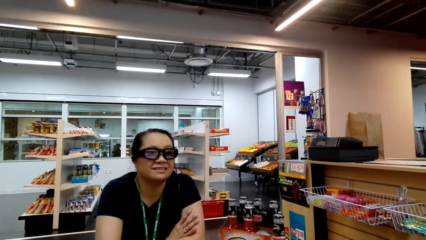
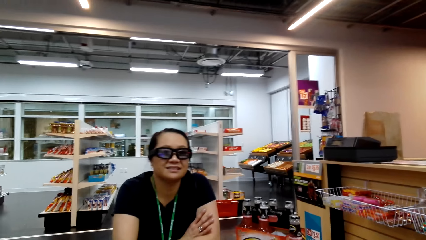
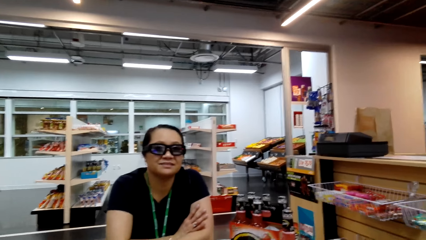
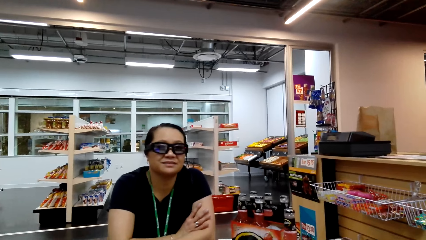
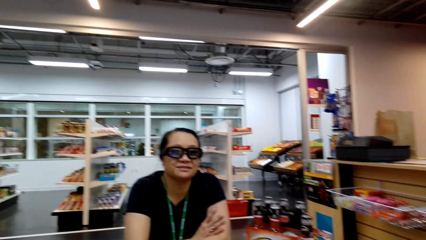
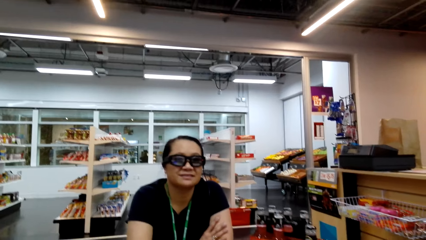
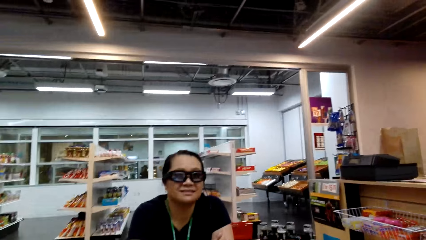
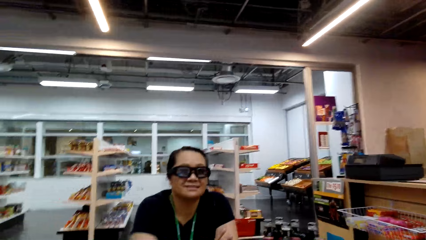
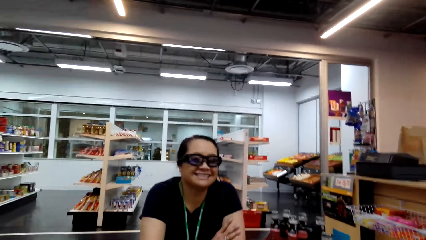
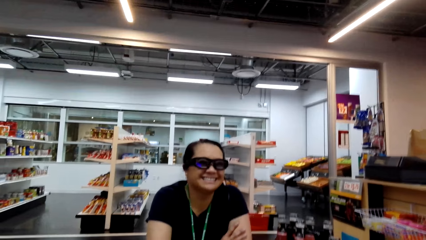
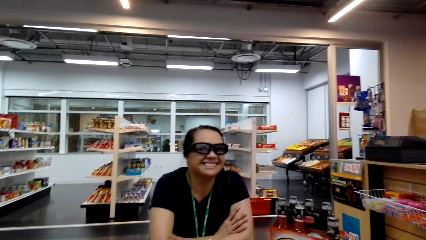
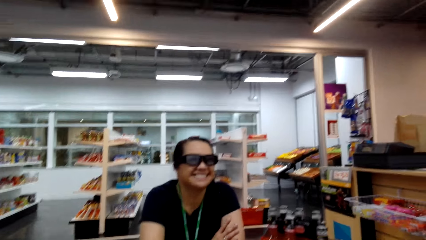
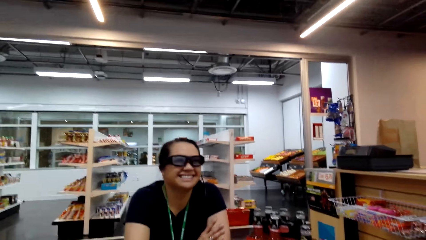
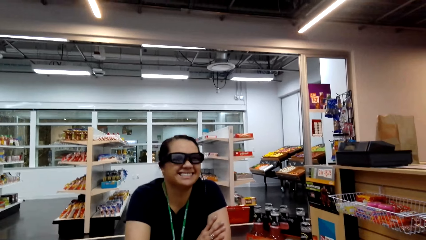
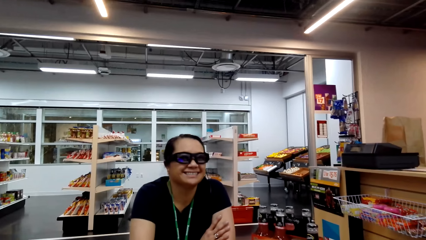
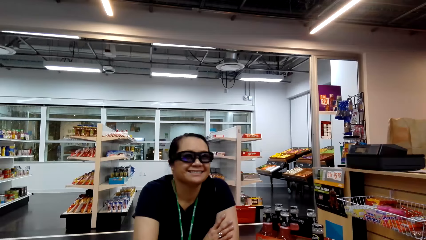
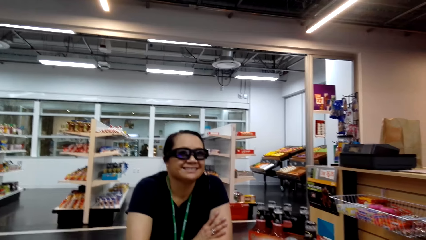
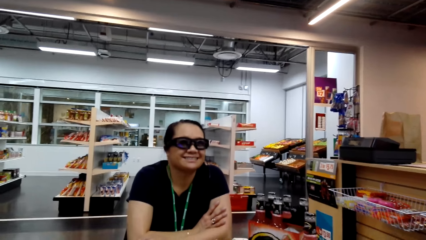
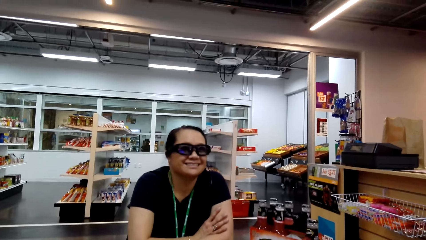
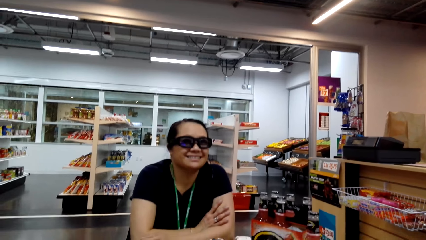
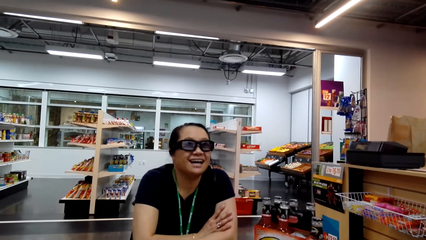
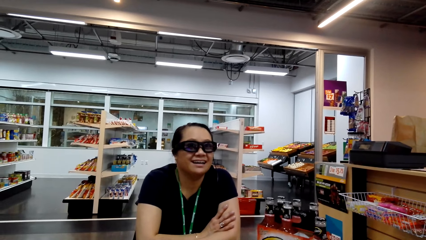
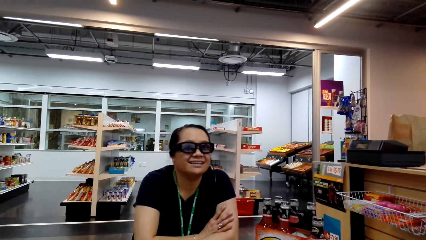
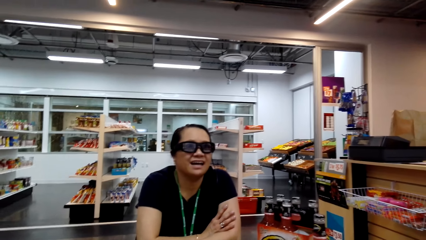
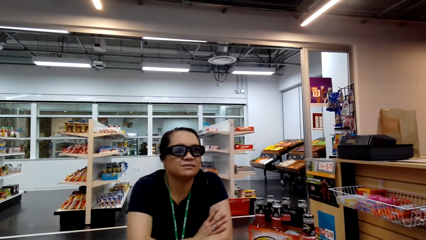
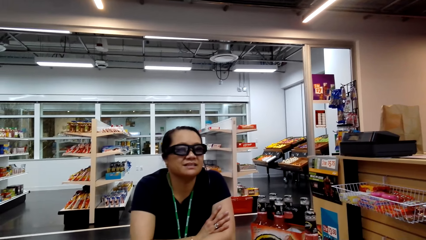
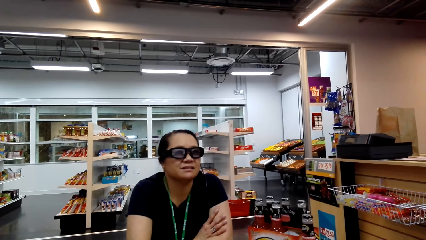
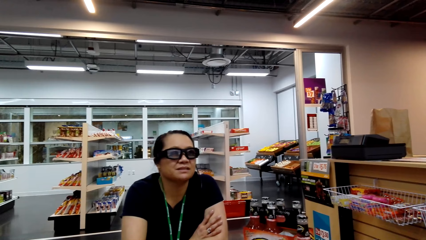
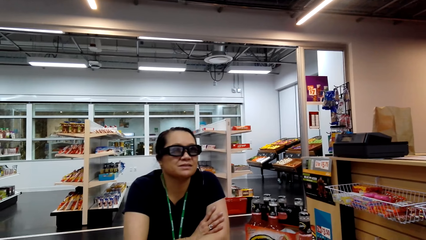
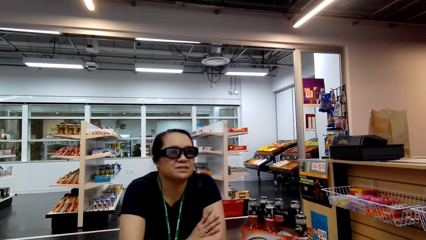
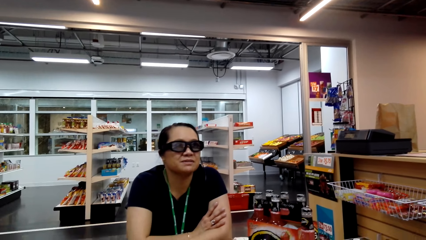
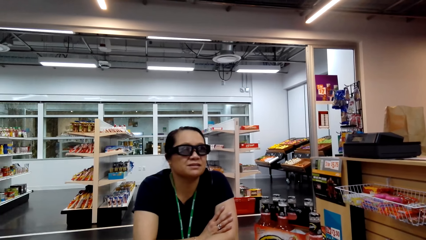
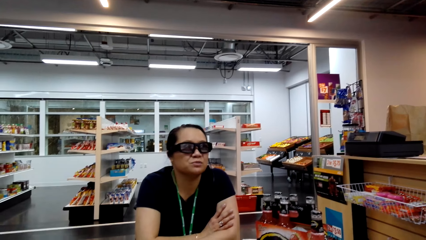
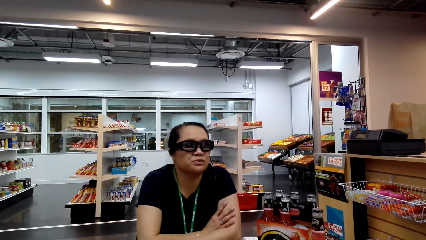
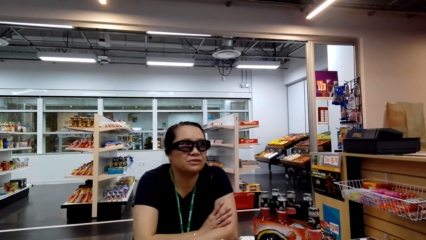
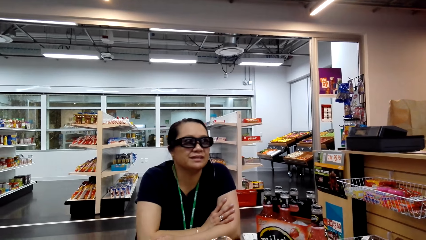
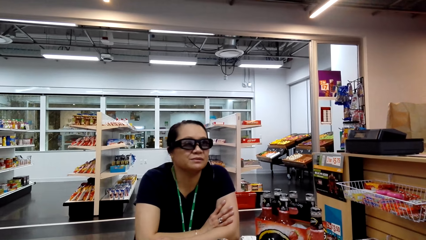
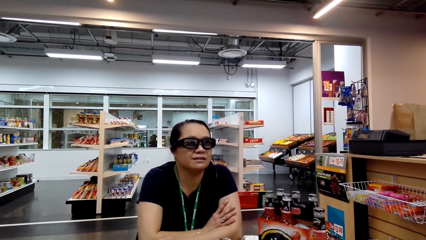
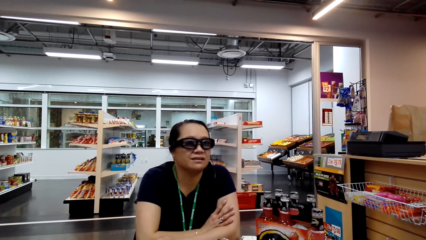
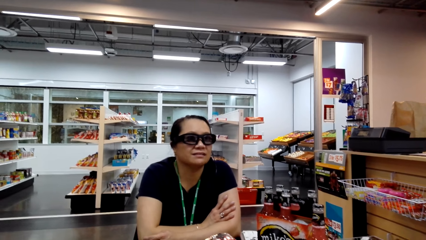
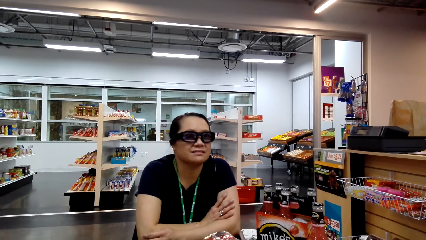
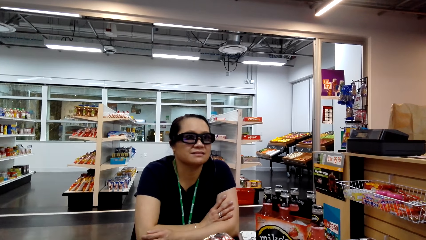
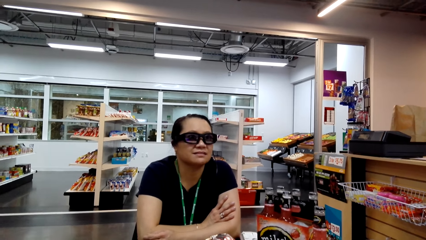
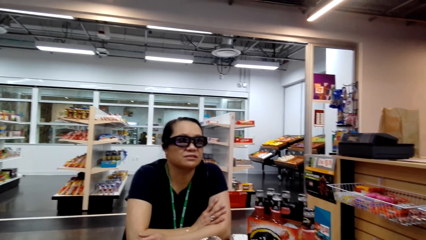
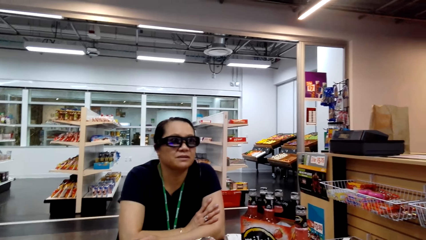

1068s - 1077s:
The camera wearer talks to a woman. The woman talks to the camera wearer.

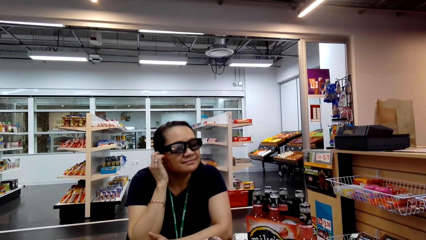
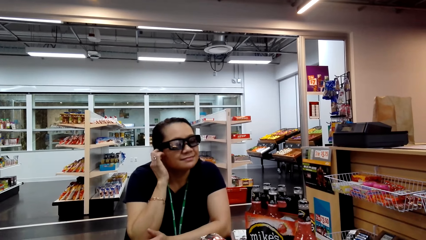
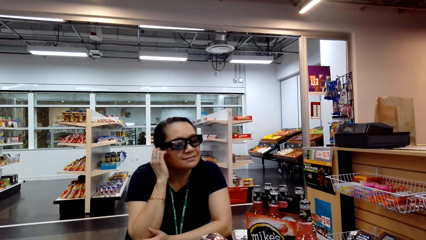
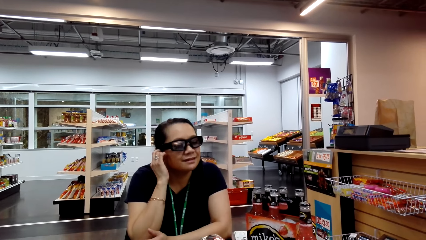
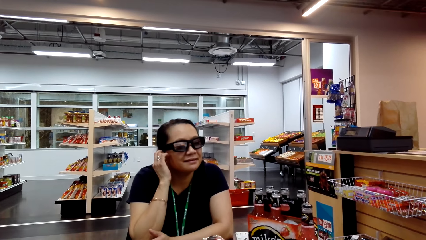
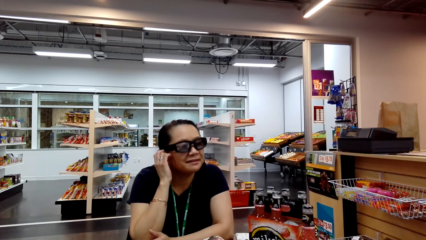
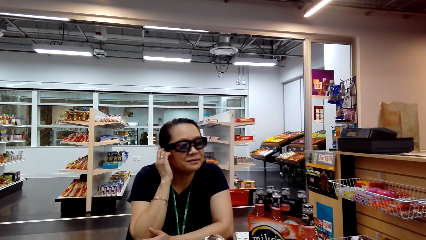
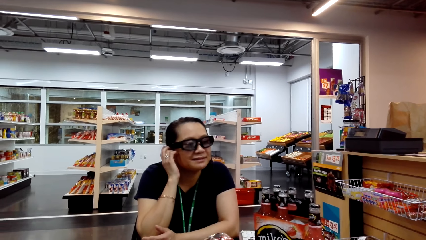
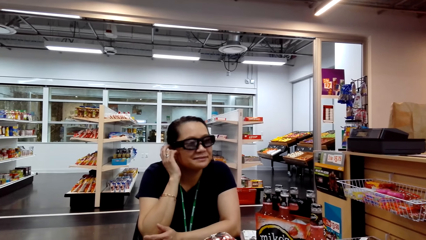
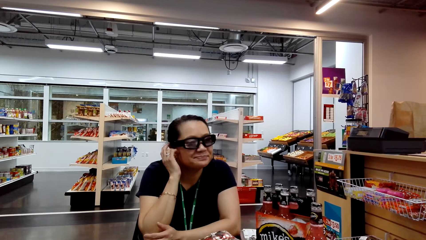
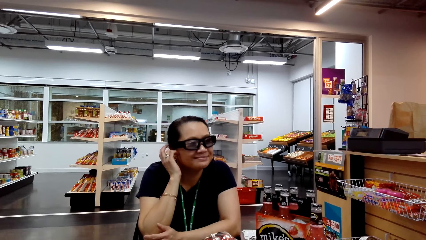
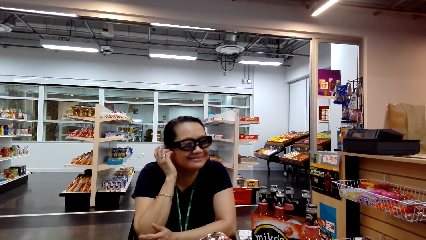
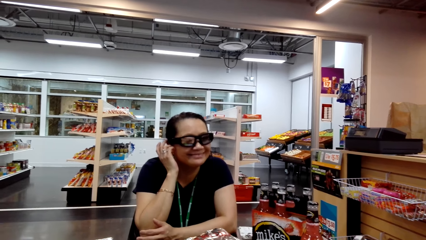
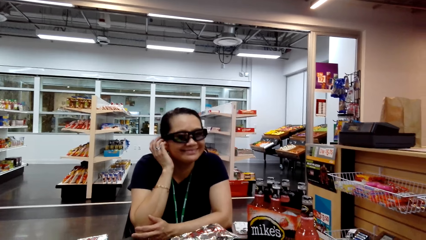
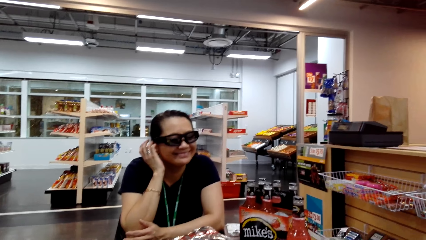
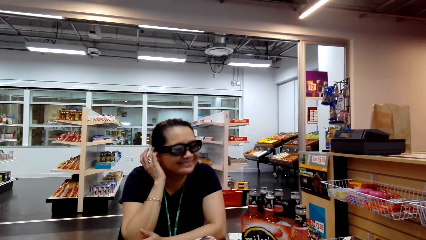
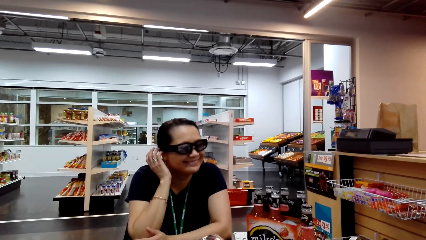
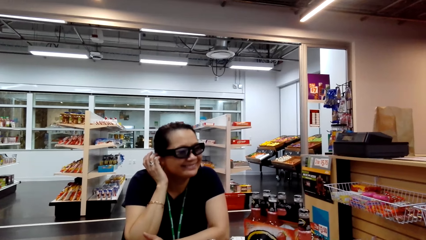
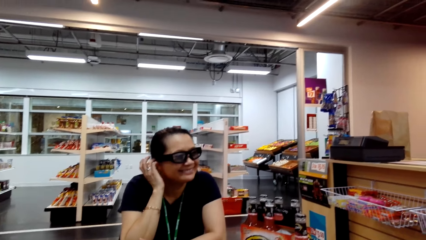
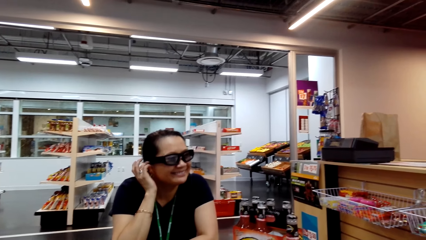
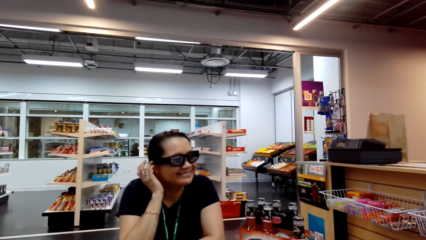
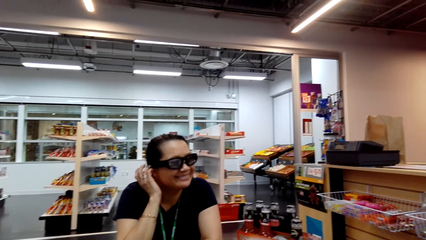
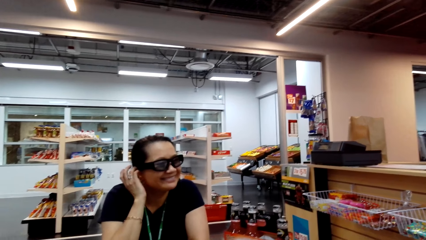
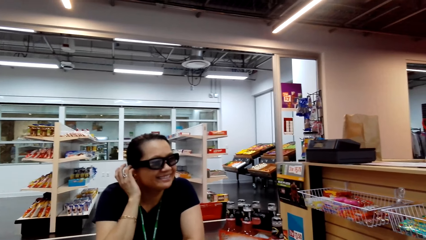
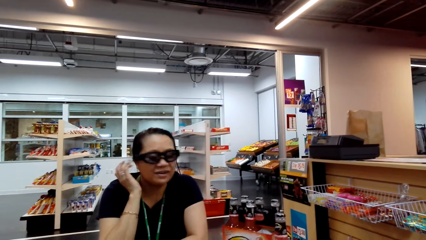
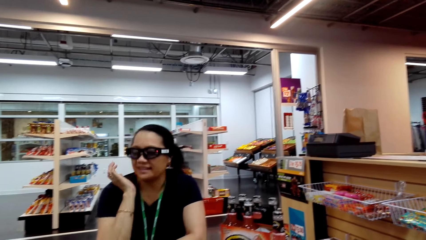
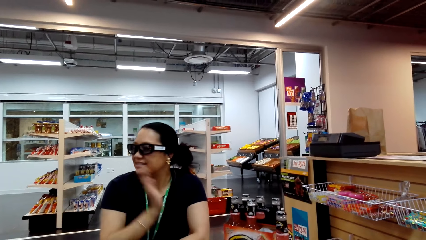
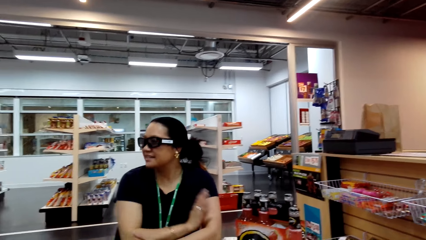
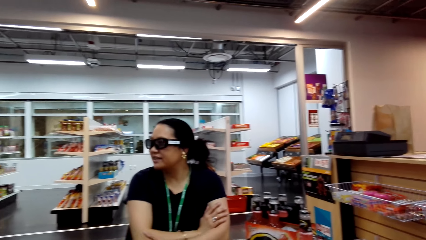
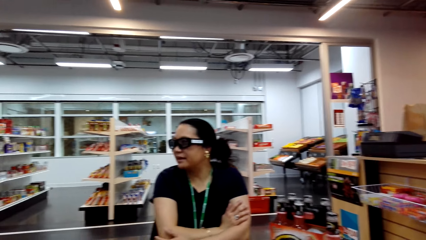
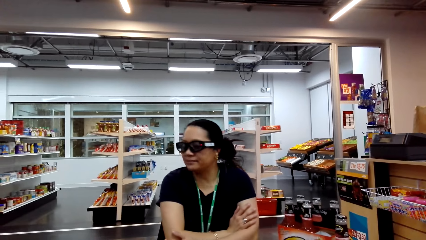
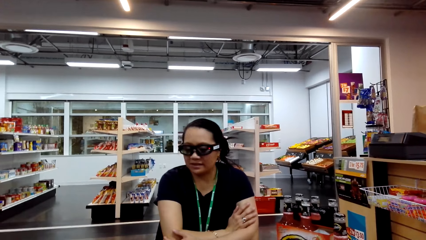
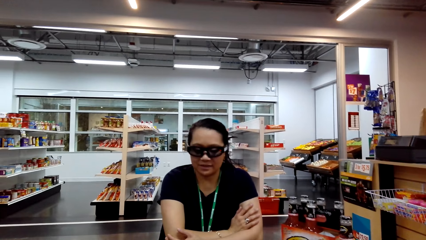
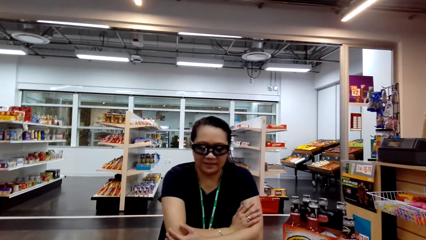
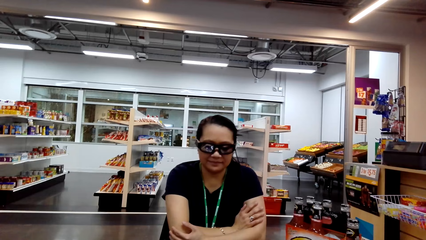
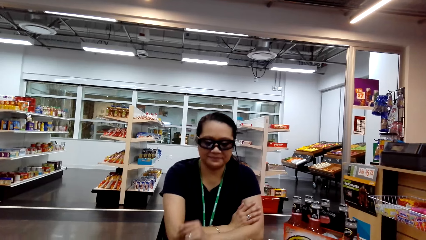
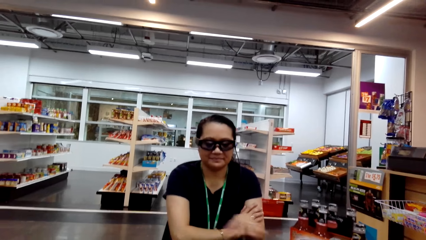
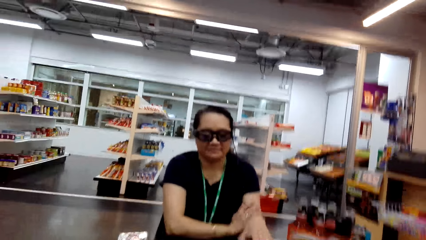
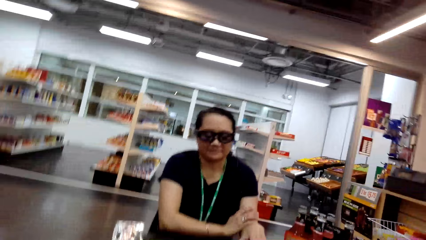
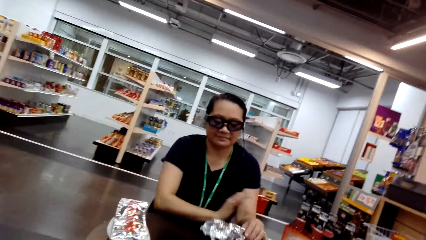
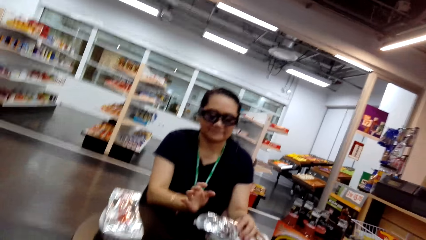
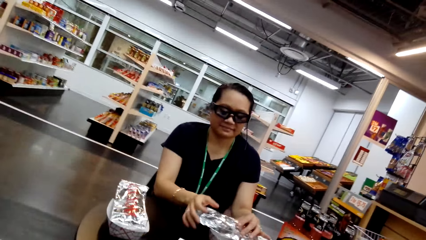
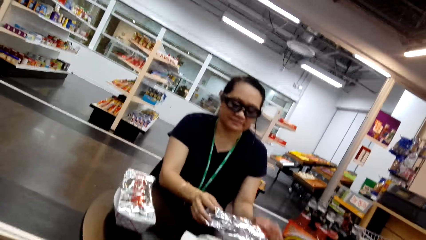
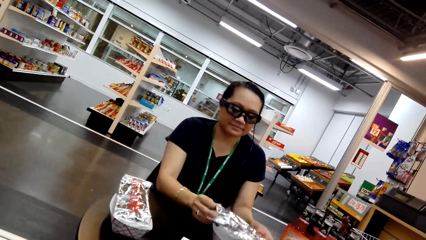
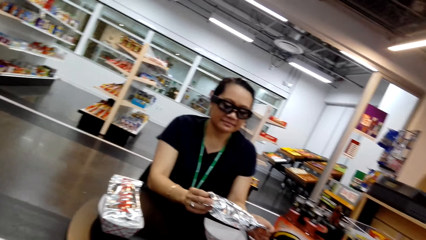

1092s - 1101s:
A woman touches her ear with her right hand and laughs. The woman talks to the camera wearer. The camera wearer talks to the woman. The woman picks up a foil of hot dog with her left hand.
